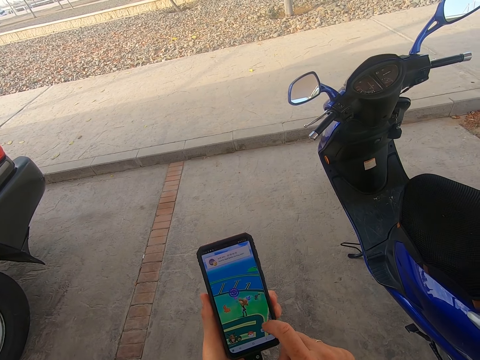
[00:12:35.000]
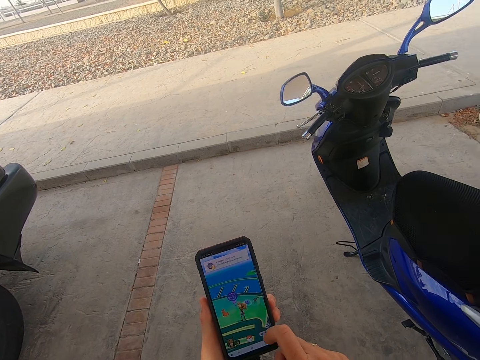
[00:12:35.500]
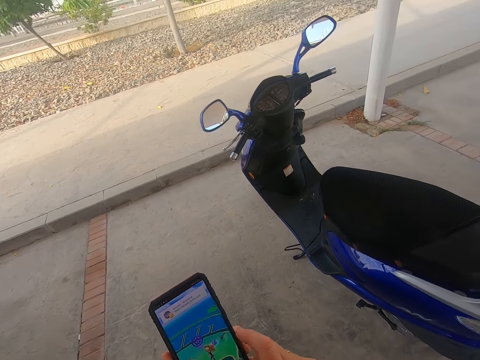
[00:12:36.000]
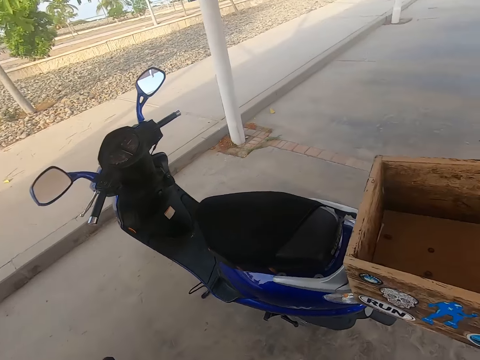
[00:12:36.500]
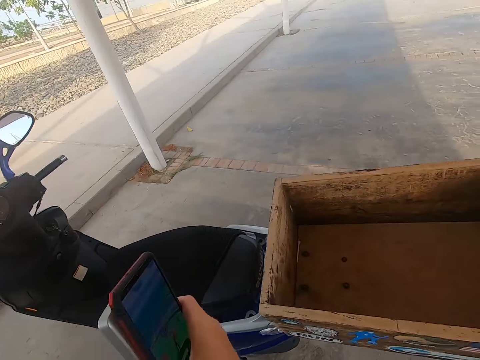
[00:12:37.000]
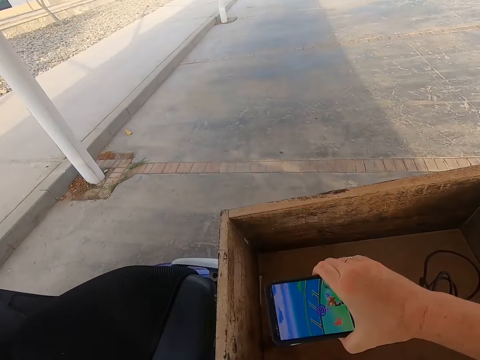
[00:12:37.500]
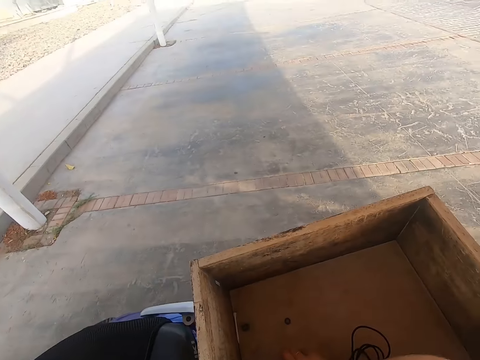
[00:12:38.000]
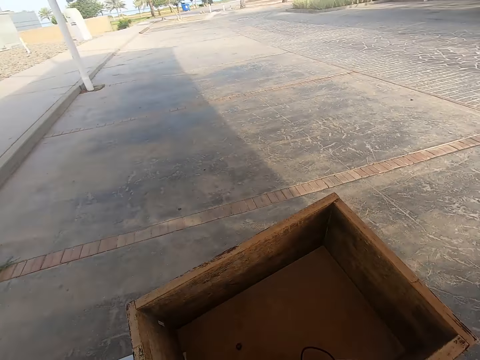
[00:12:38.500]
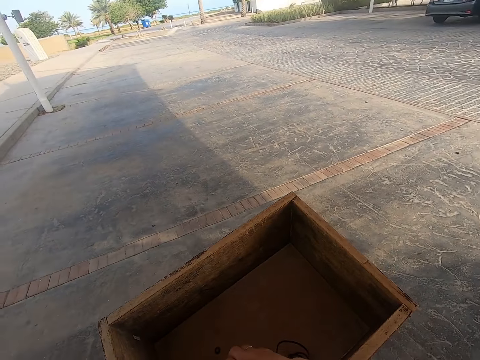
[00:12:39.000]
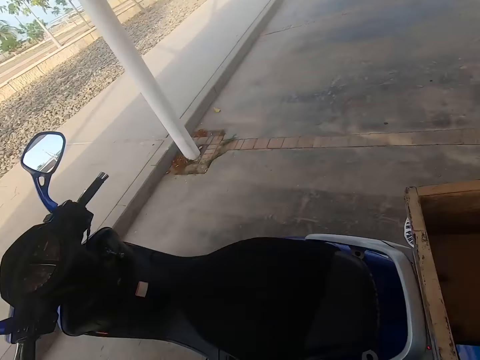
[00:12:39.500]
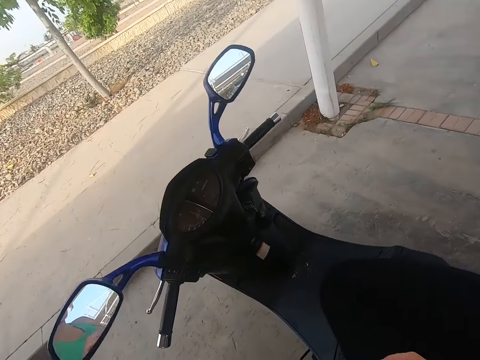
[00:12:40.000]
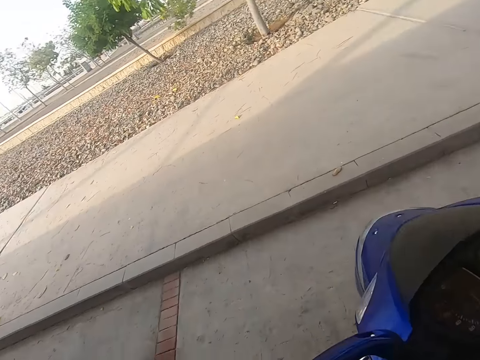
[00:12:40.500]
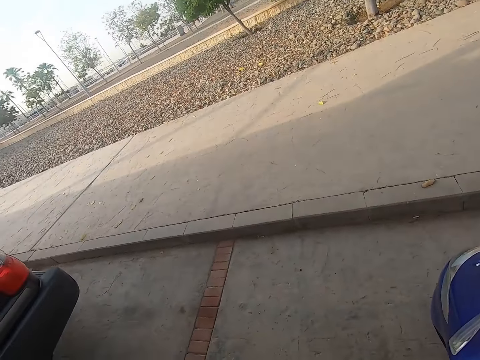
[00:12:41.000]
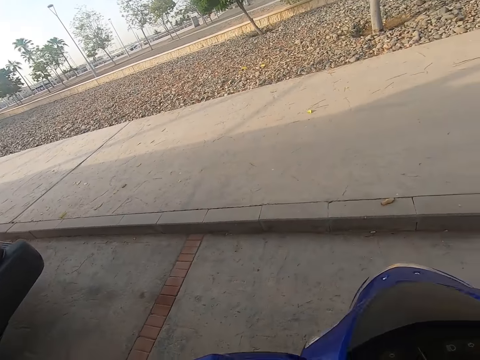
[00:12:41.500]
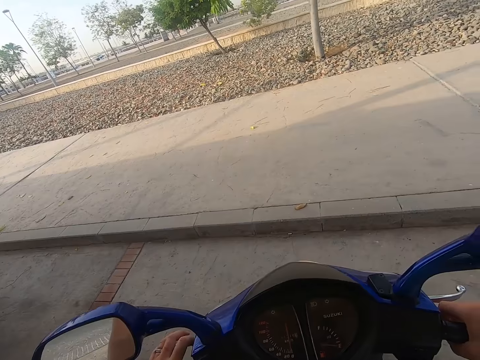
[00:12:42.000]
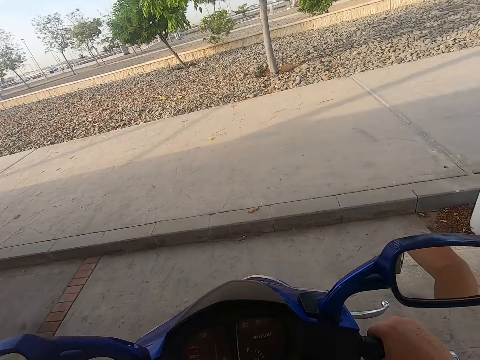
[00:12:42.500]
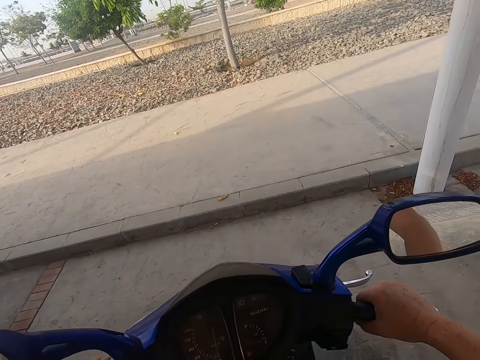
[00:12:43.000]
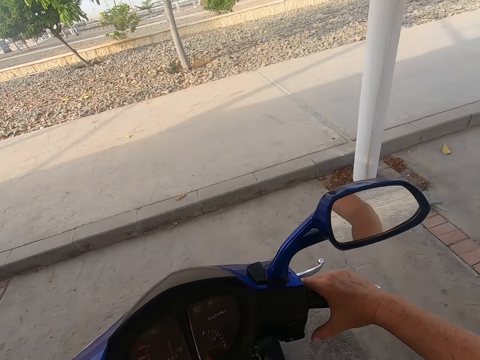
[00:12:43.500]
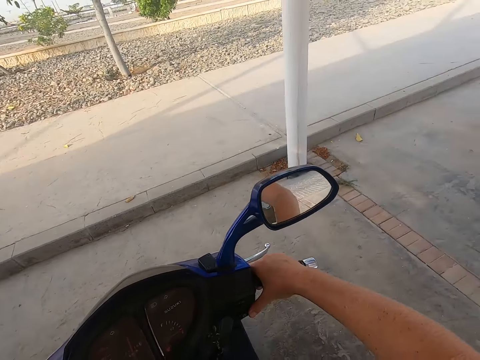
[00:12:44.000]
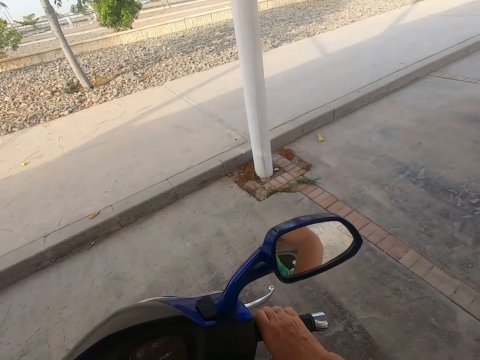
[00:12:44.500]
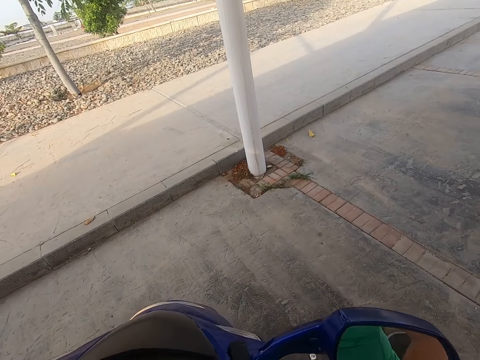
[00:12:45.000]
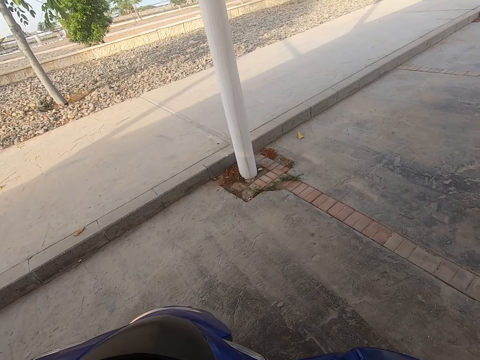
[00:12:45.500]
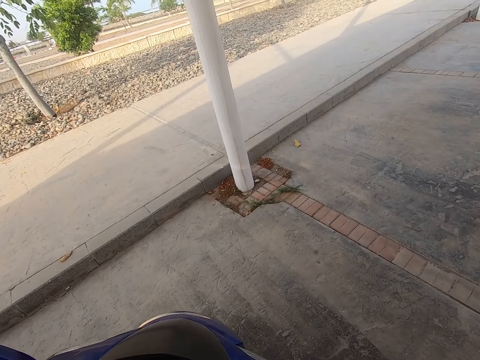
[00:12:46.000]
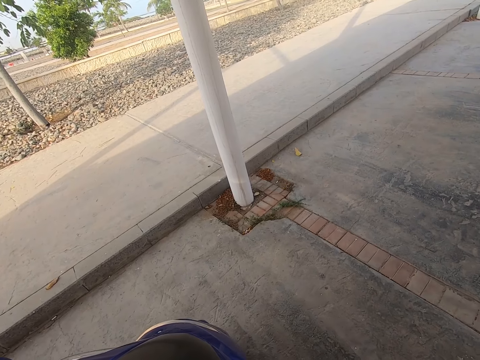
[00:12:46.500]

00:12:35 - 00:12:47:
The camera wearer looks around the road. They place the phone in the delivery box. They look around the road. They hold the motorbike and start the motorbike.

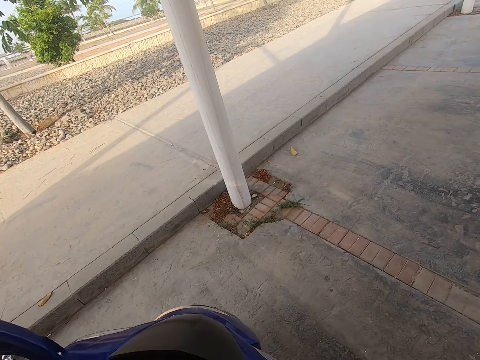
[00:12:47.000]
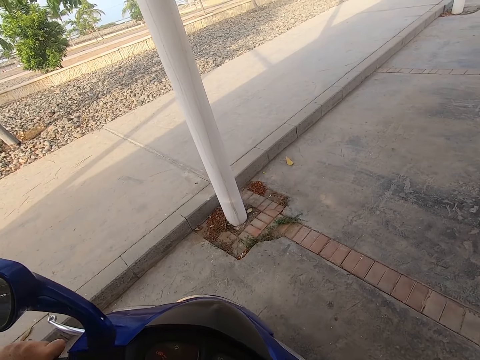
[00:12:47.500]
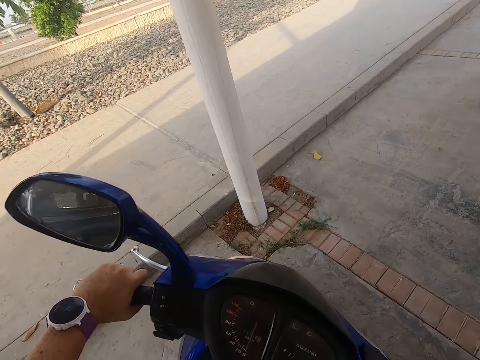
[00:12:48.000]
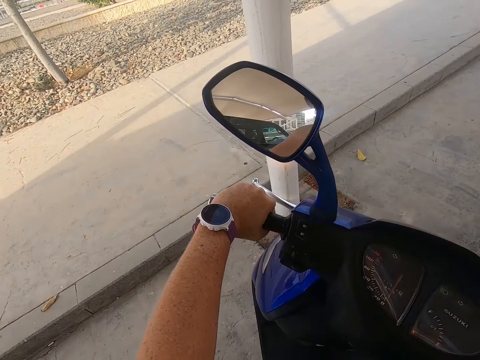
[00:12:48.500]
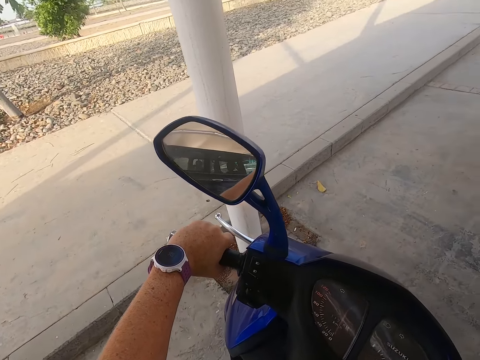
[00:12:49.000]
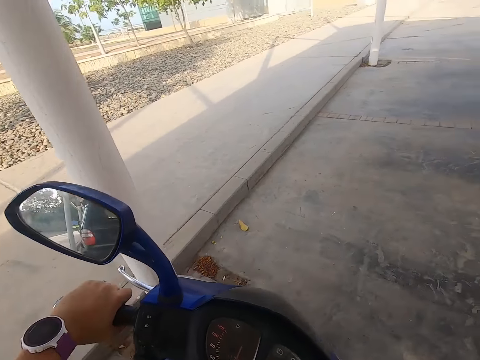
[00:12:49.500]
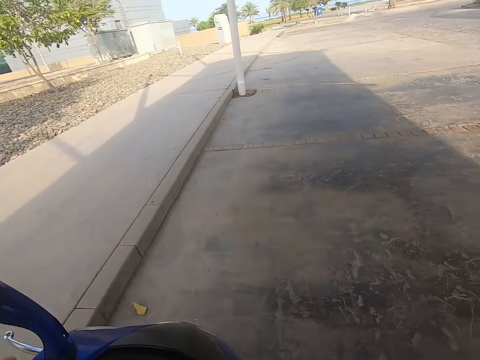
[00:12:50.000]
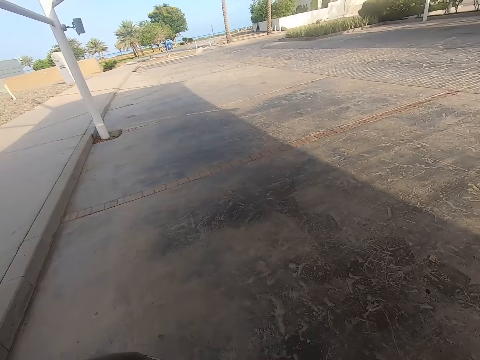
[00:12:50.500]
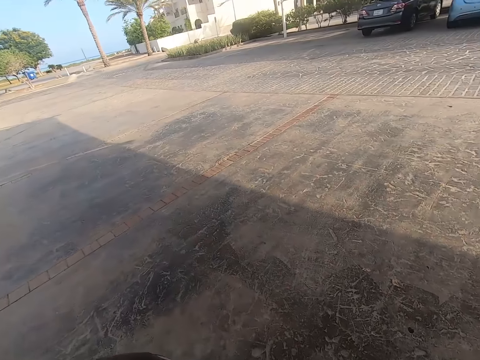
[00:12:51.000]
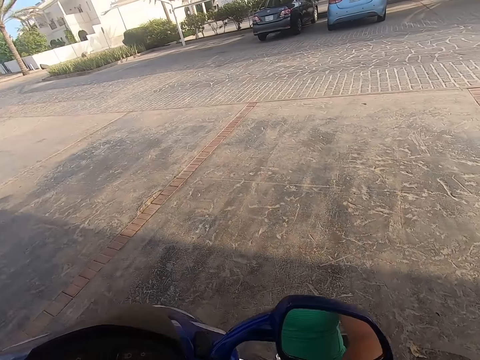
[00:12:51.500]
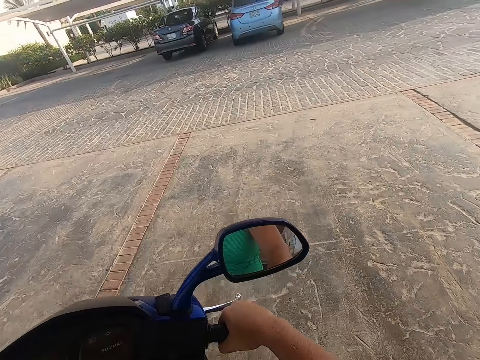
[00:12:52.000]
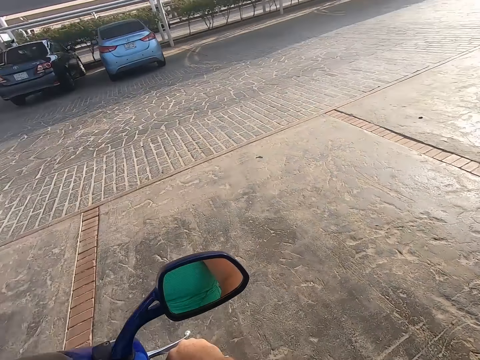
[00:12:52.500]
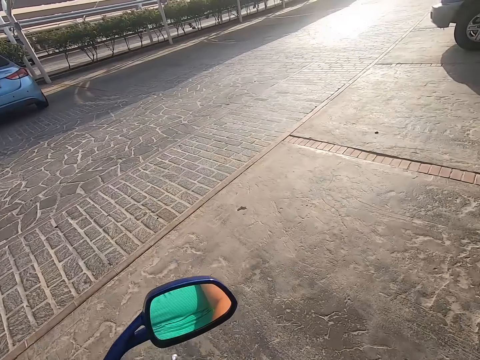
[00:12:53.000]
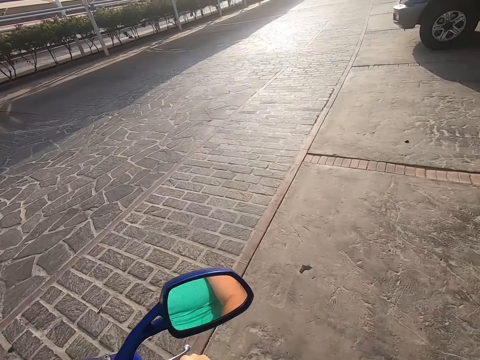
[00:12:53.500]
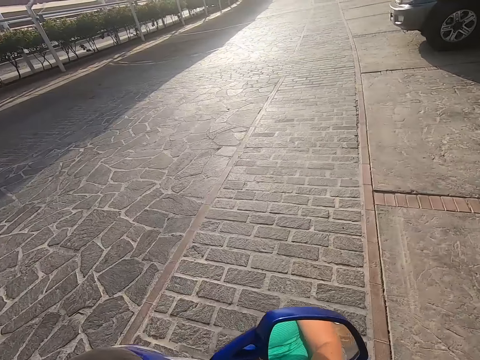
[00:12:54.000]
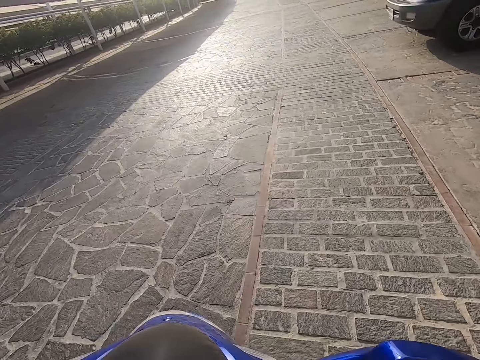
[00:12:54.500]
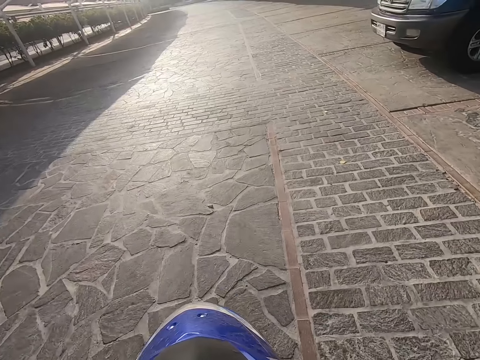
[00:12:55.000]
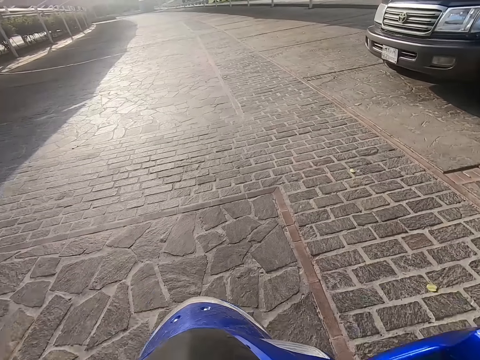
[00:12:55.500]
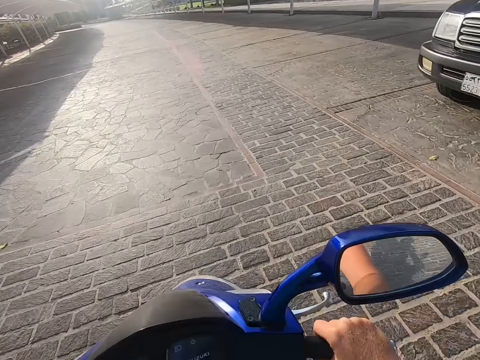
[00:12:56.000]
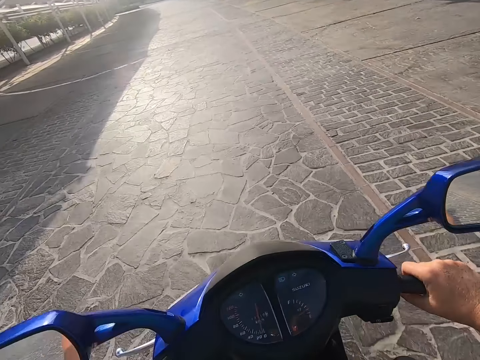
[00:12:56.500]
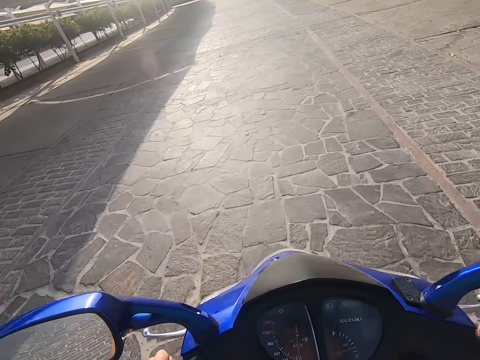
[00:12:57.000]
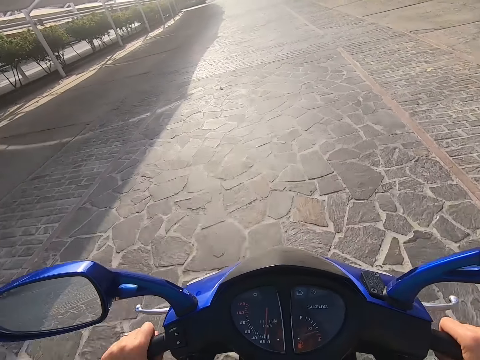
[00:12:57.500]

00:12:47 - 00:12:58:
The camera wearer rides the motorbike.
